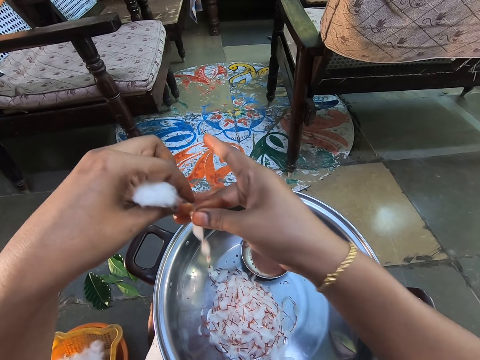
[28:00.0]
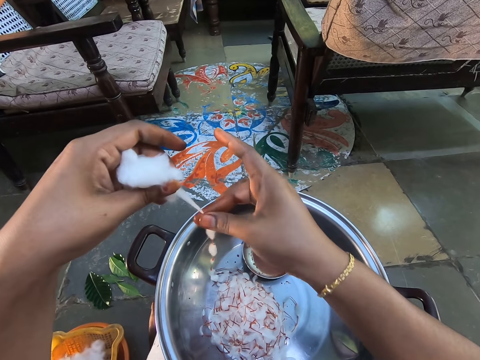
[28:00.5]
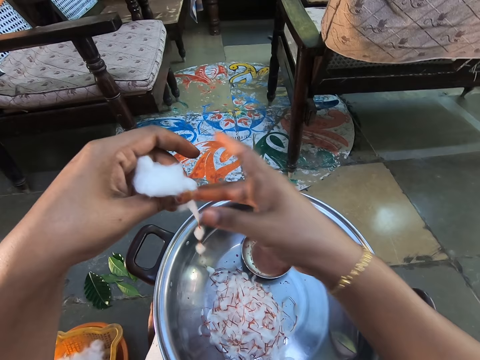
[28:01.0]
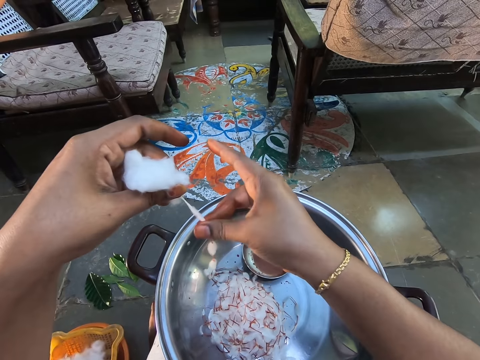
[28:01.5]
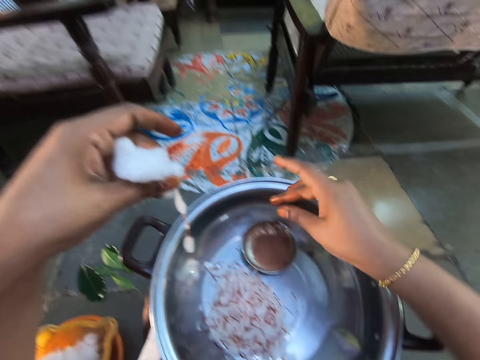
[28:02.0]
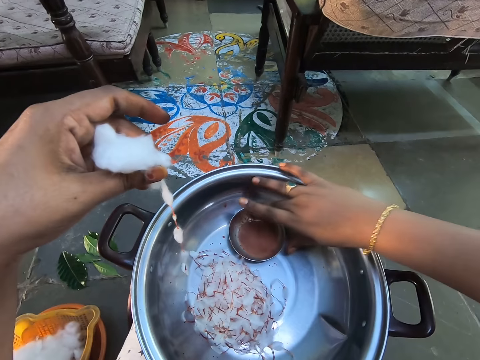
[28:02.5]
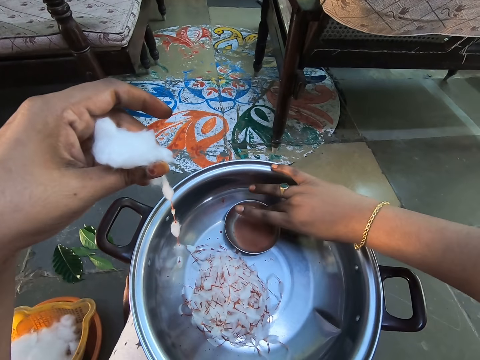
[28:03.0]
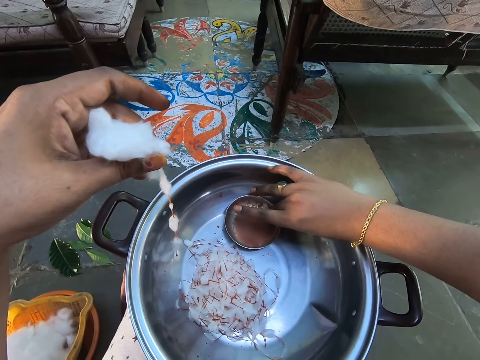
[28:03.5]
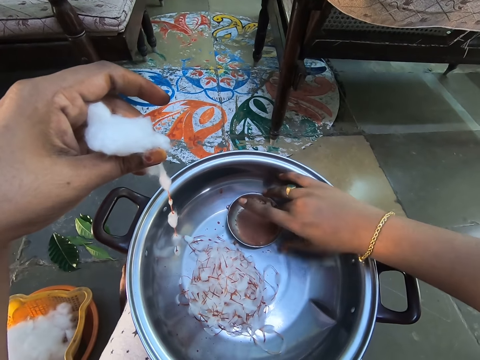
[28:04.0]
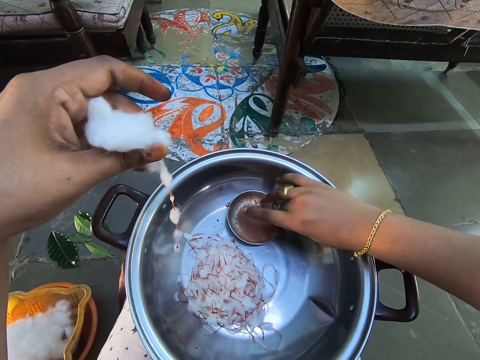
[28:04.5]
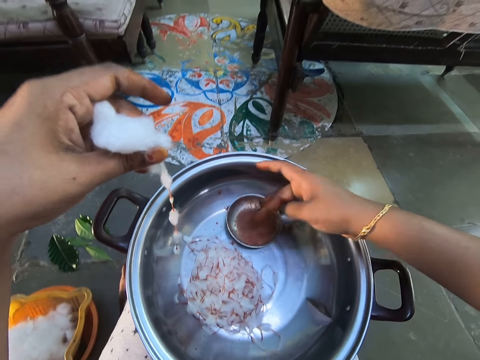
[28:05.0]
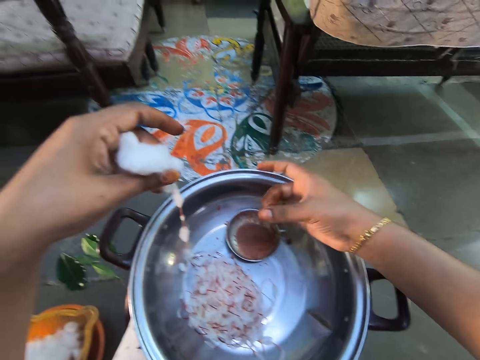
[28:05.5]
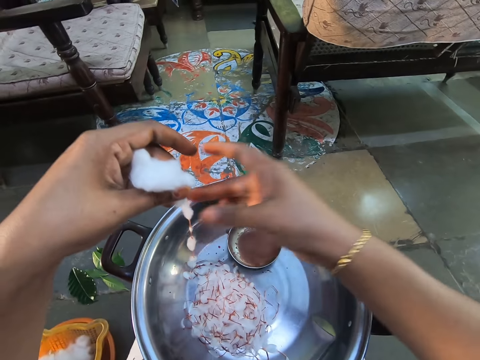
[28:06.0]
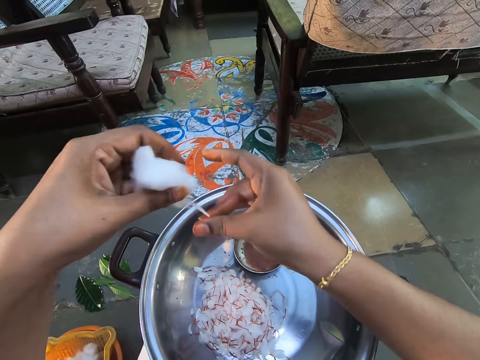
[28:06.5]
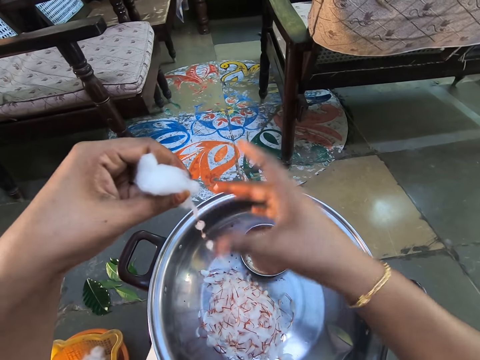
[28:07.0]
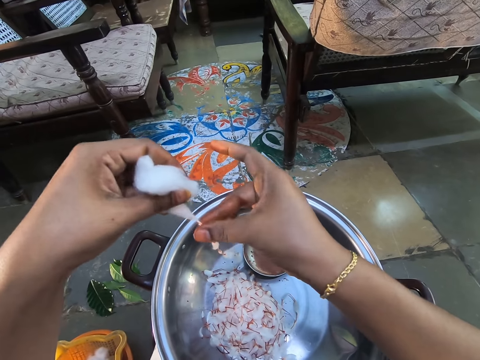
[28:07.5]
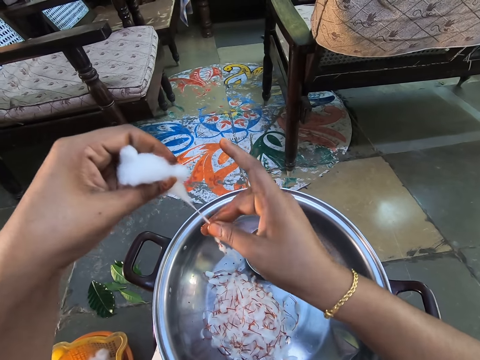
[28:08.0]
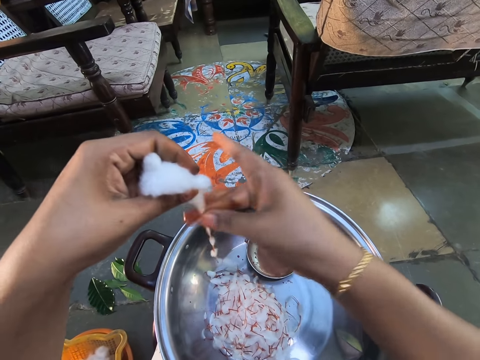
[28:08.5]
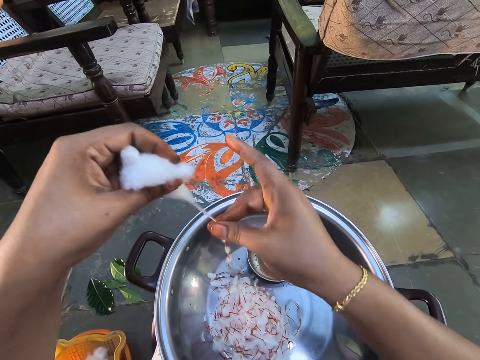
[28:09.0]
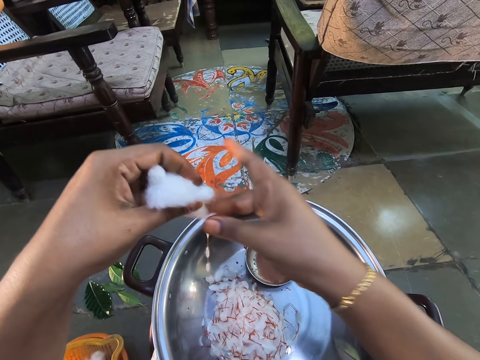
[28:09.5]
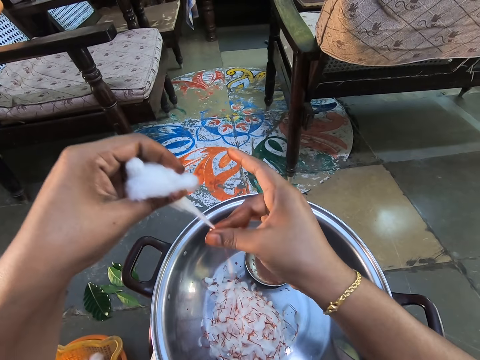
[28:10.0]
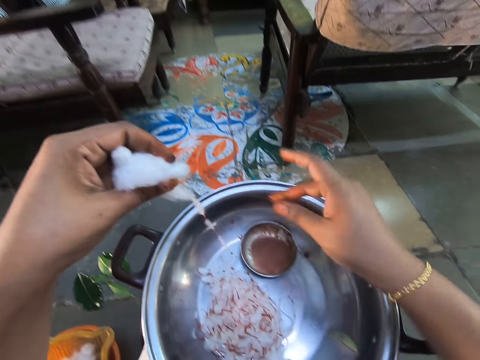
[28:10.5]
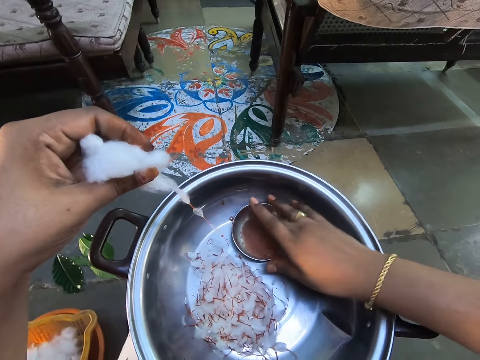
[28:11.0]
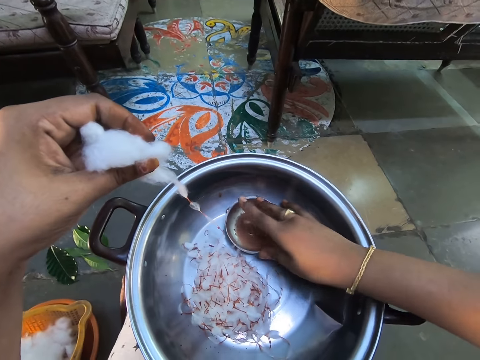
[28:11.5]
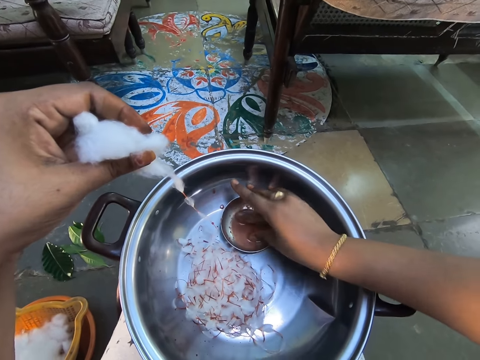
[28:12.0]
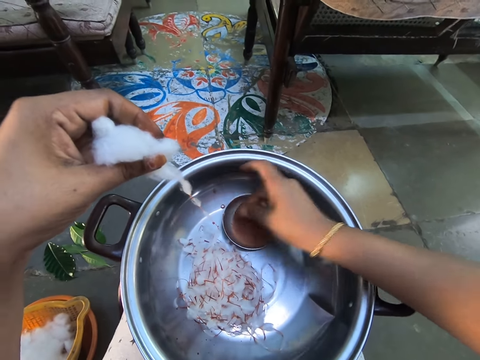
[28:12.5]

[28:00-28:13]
The camera wearer spins the cotton wool. They spin the cotton wool again. They scoop something with the finger and touch the liquid. They rub the fingers together. They spin the cotton wool repeatedly. They scoop something with the fingers and touch the liquid.

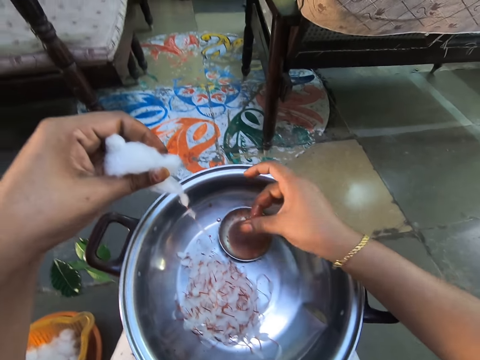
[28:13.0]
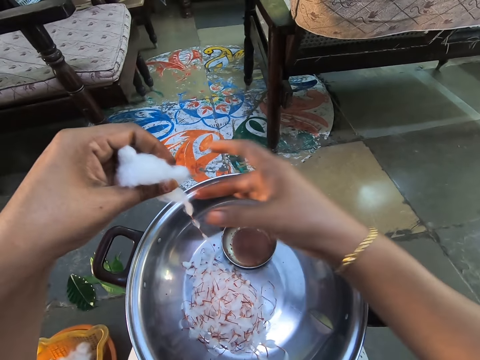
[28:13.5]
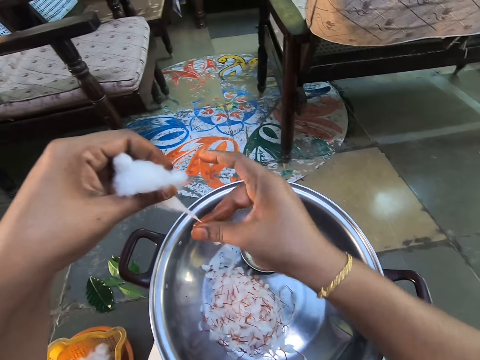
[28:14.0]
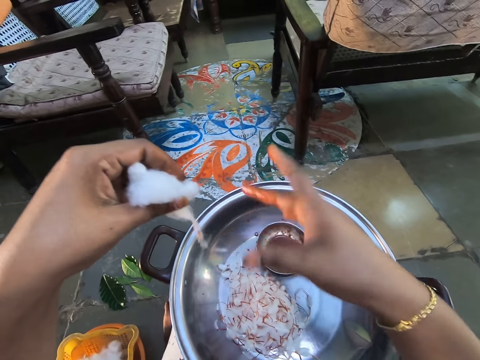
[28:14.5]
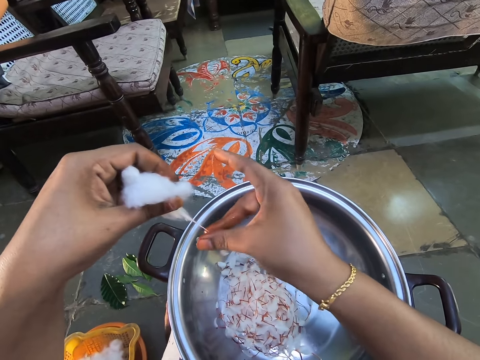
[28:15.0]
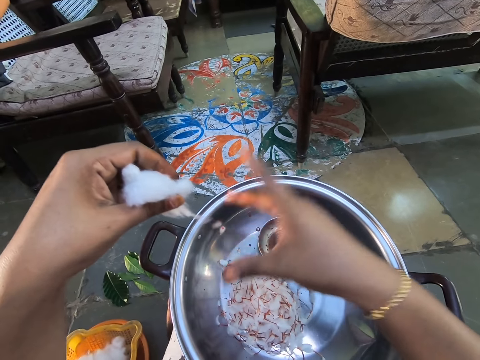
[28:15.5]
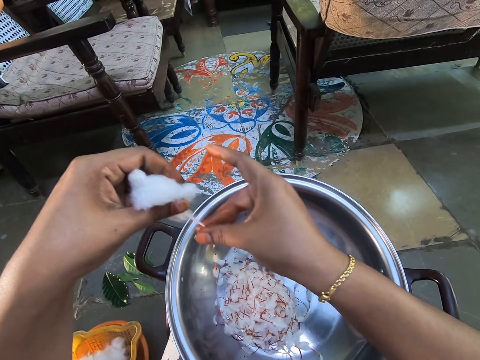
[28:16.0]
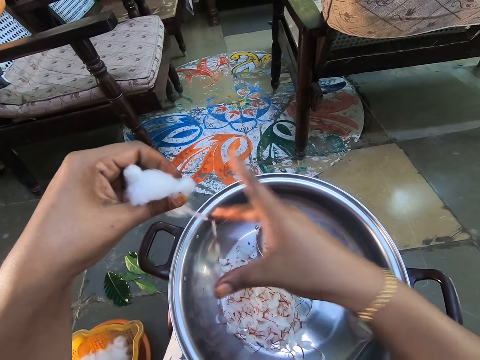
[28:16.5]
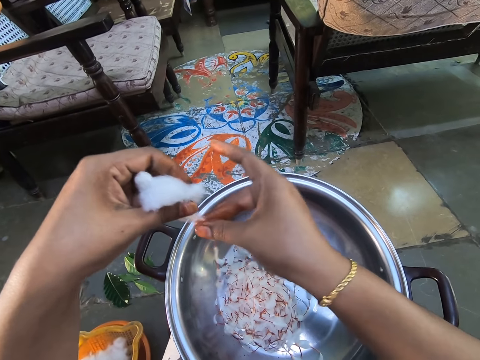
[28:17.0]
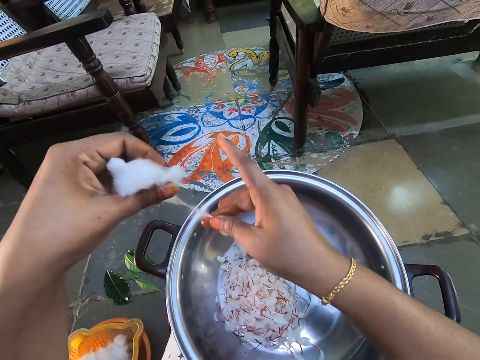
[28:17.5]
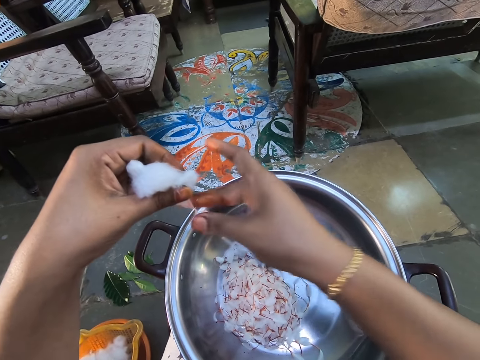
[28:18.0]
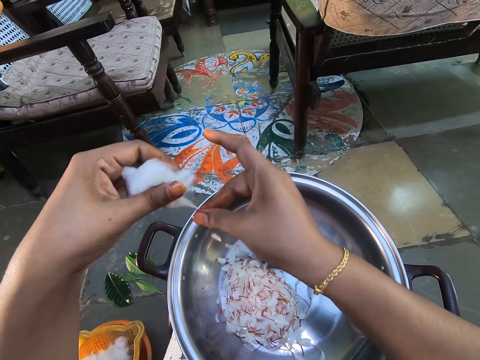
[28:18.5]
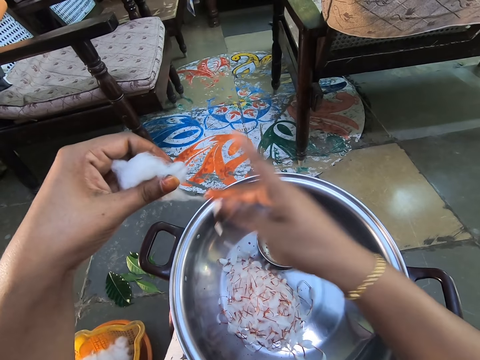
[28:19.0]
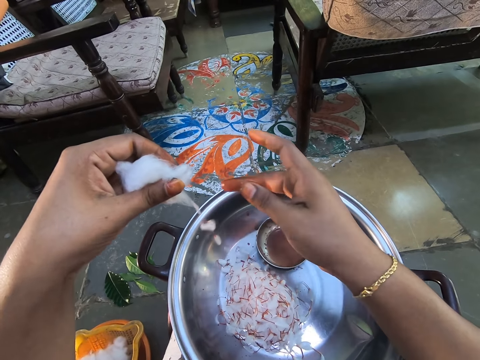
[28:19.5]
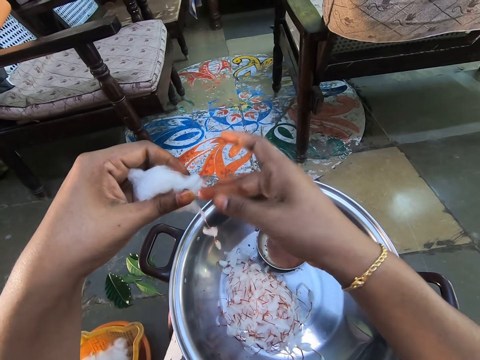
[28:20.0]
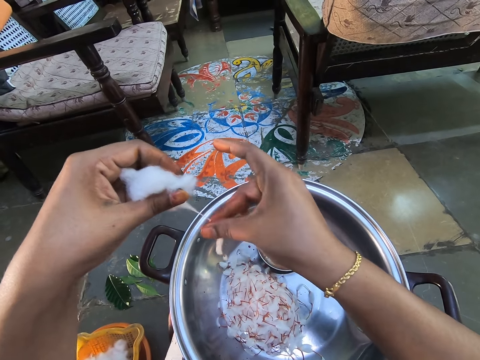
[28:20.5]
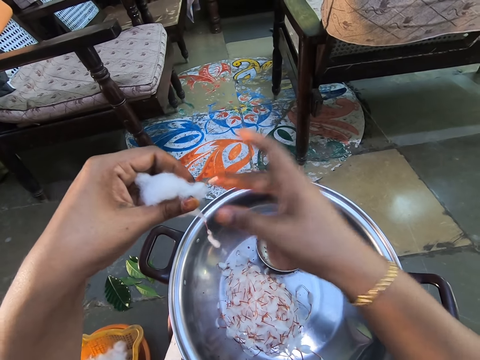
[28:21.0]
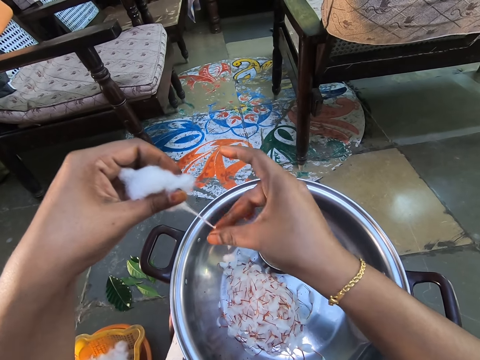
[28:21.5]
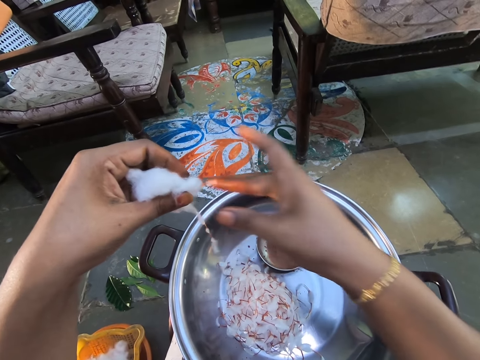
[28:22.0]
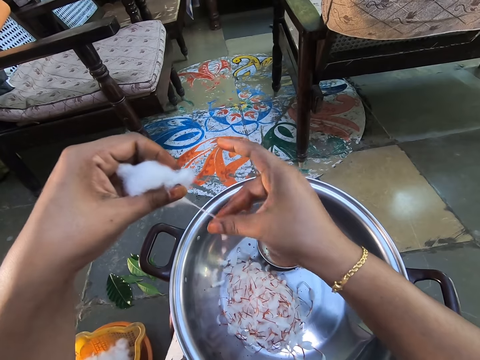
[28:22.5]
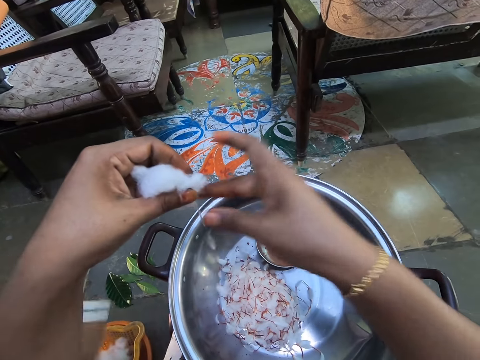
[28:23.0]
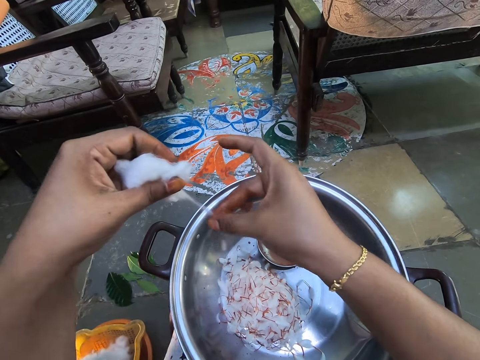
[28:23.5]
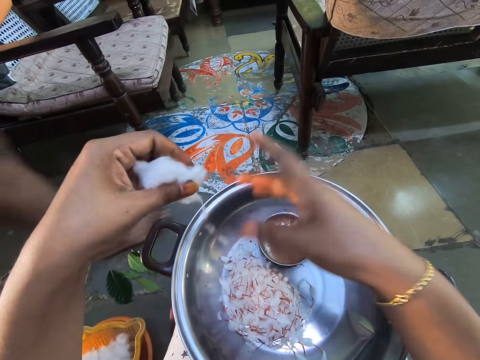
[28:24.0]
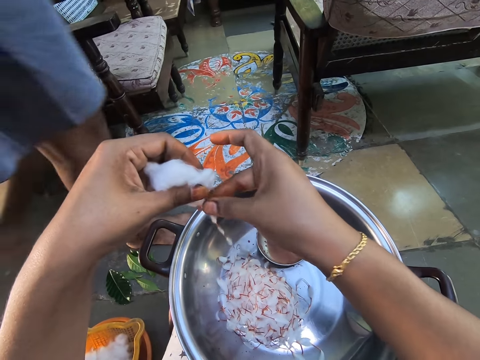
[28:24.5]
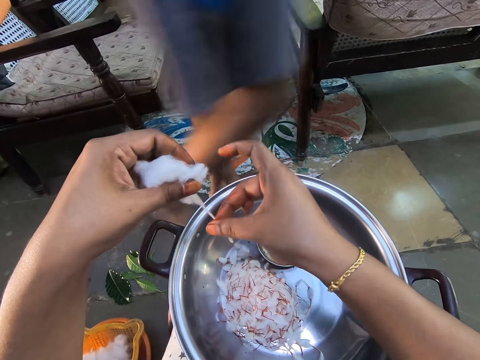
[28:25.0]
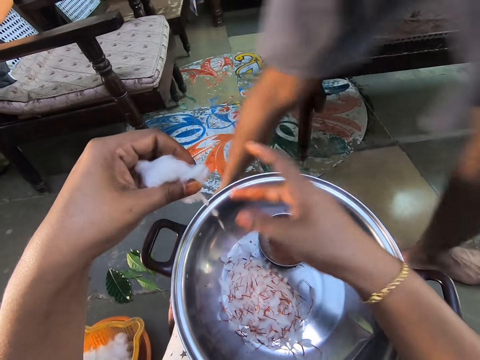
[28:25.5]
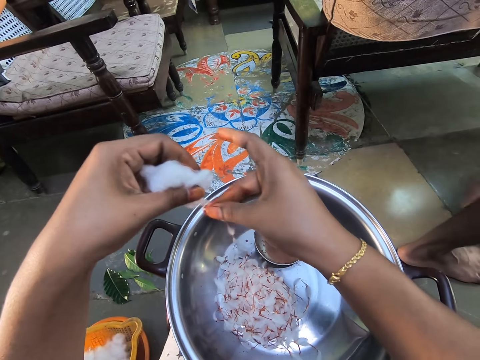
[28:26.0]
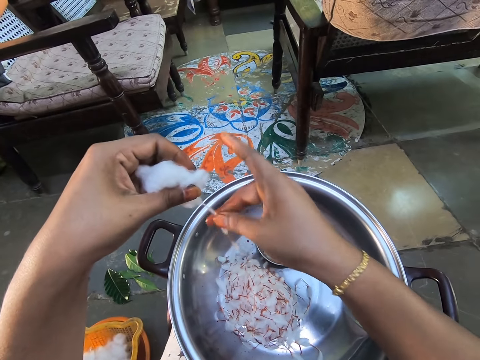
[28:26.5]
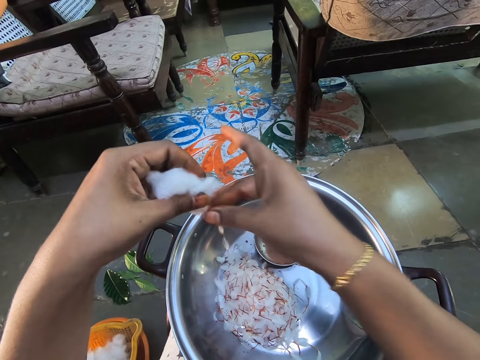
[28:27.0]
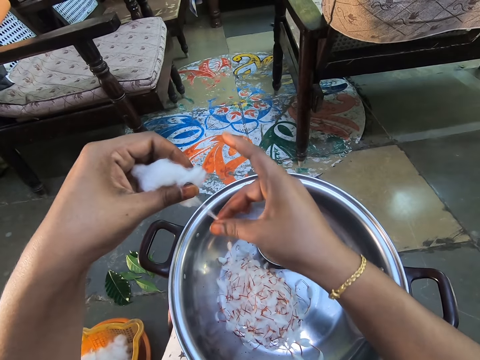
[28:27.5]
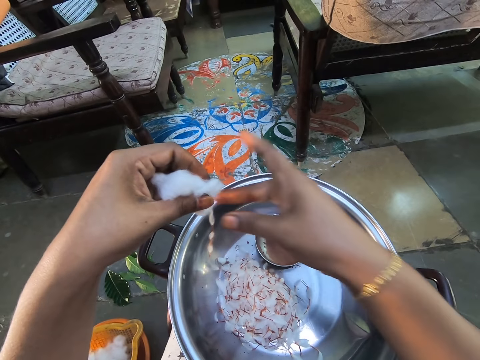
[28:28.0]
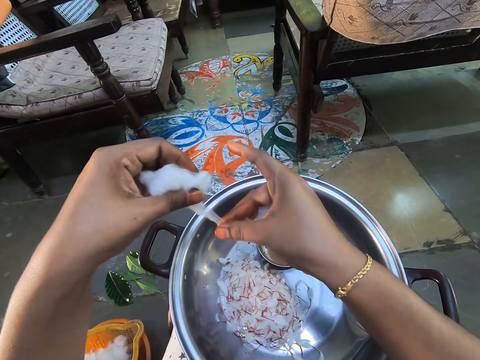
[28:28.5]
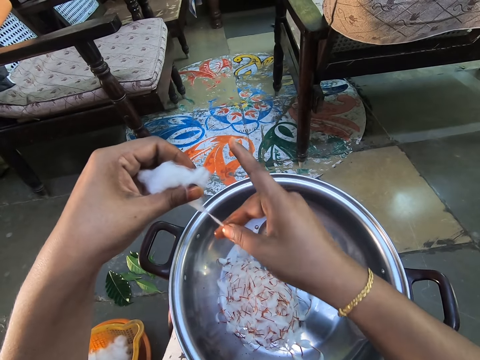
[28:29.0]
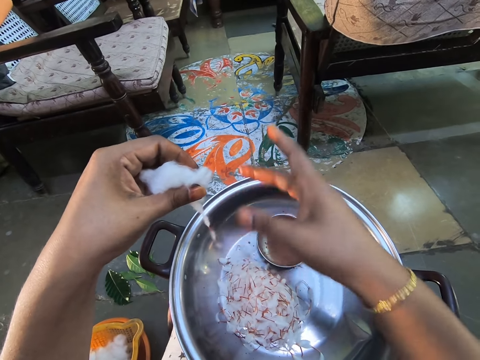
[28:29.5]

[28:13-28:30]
The camera wearer rubs the fingers together. They spin the cotton wool repeatedly.
